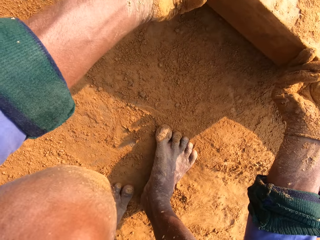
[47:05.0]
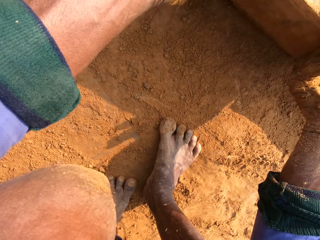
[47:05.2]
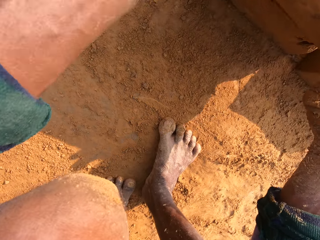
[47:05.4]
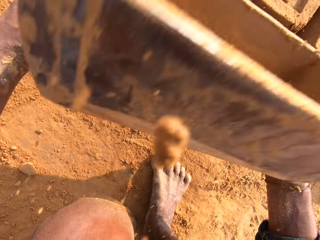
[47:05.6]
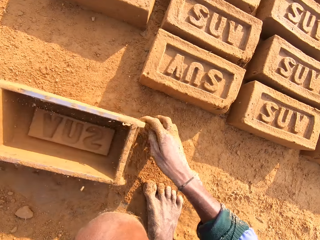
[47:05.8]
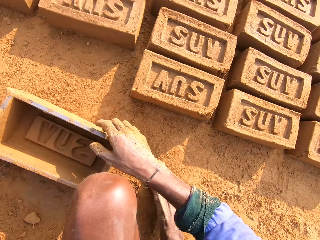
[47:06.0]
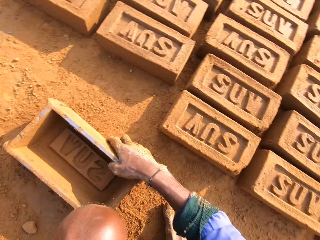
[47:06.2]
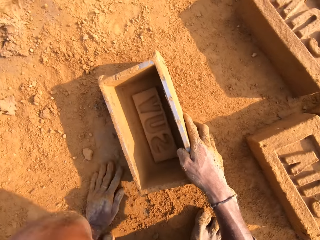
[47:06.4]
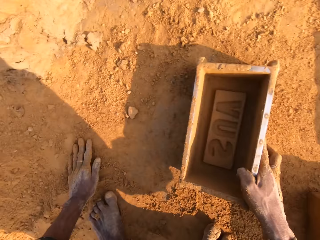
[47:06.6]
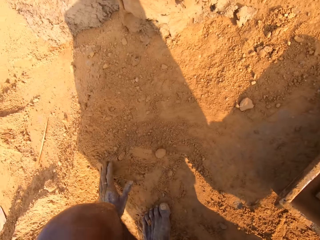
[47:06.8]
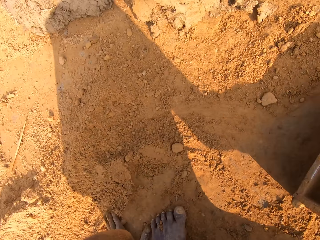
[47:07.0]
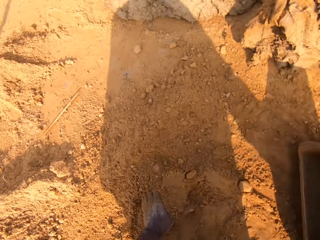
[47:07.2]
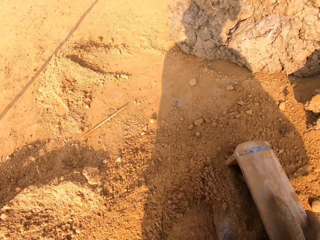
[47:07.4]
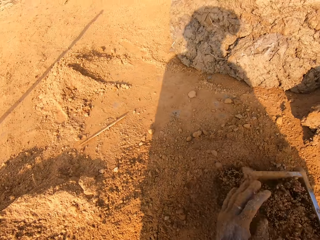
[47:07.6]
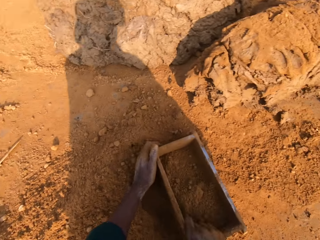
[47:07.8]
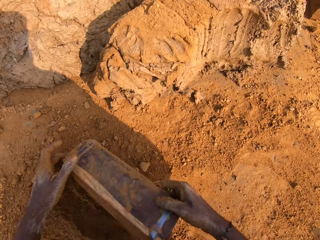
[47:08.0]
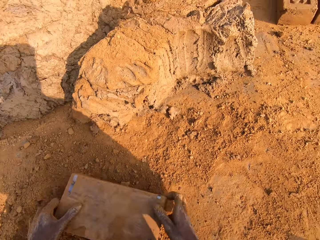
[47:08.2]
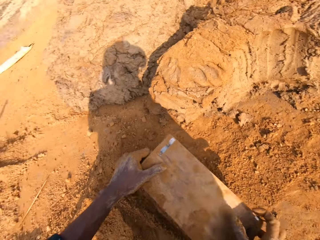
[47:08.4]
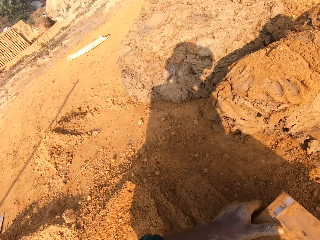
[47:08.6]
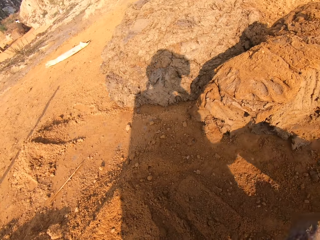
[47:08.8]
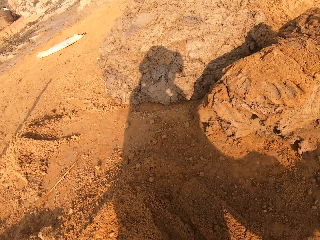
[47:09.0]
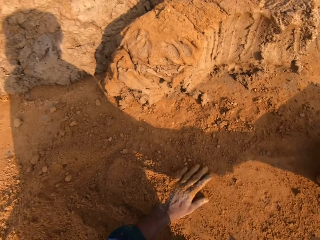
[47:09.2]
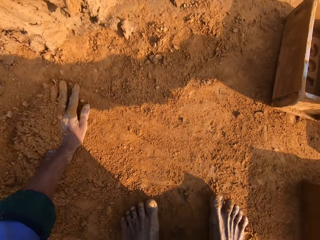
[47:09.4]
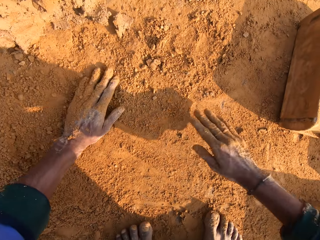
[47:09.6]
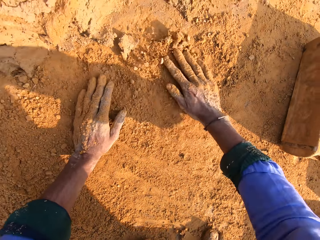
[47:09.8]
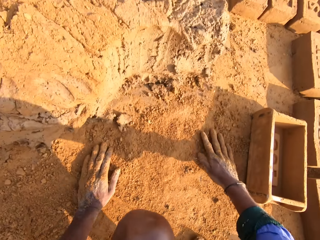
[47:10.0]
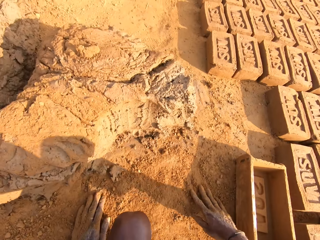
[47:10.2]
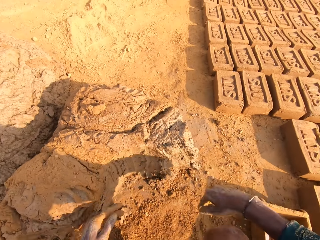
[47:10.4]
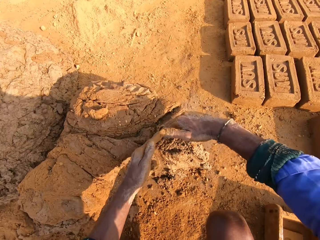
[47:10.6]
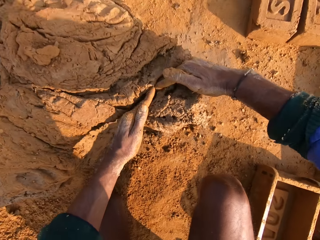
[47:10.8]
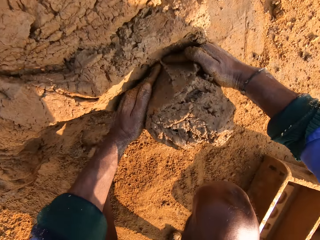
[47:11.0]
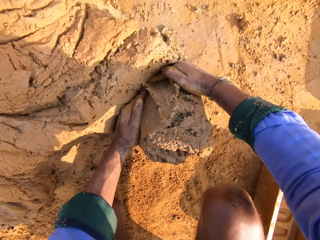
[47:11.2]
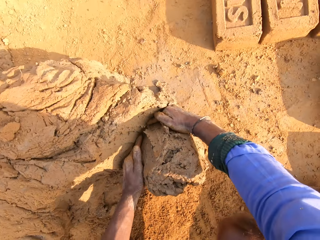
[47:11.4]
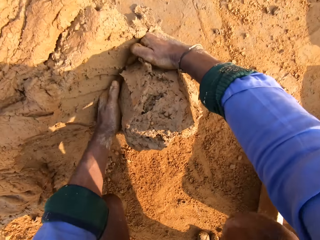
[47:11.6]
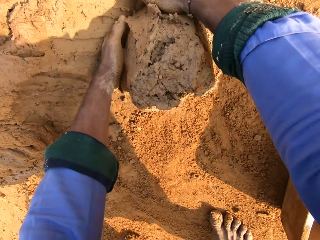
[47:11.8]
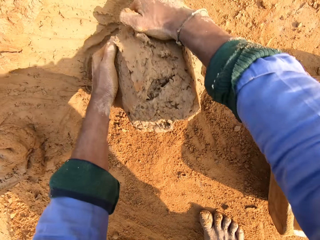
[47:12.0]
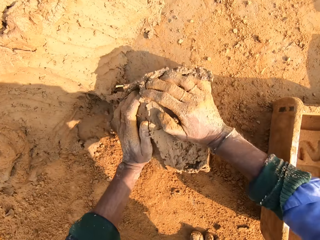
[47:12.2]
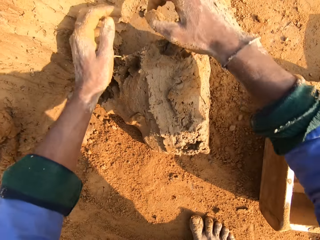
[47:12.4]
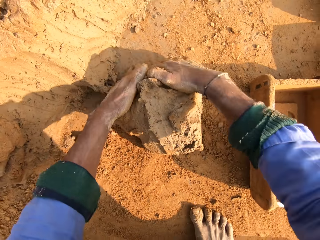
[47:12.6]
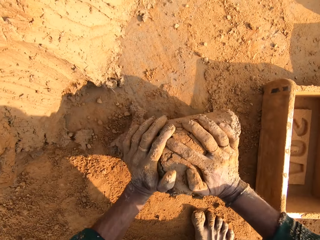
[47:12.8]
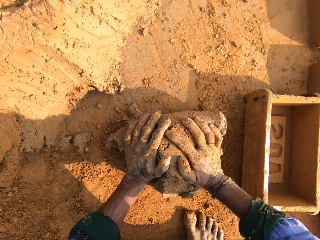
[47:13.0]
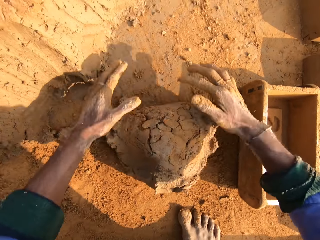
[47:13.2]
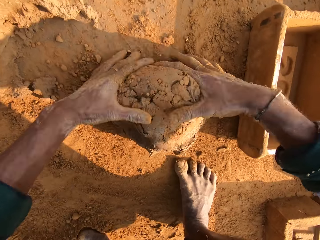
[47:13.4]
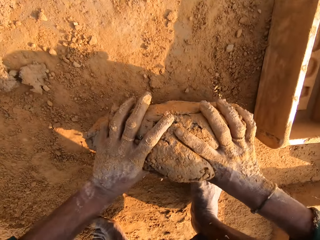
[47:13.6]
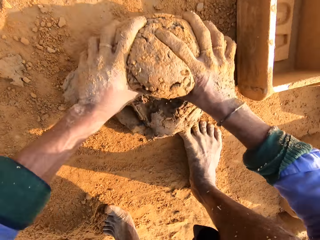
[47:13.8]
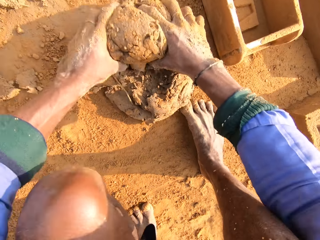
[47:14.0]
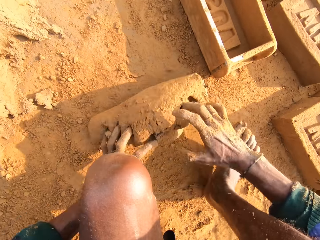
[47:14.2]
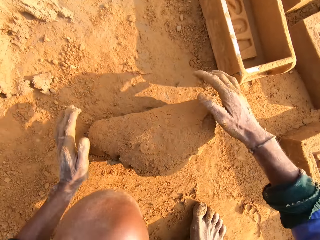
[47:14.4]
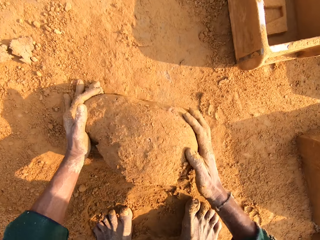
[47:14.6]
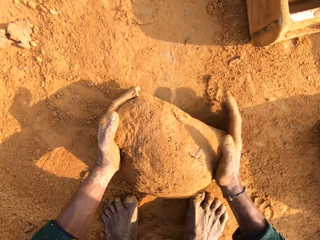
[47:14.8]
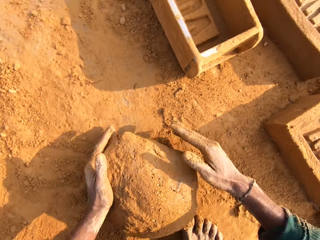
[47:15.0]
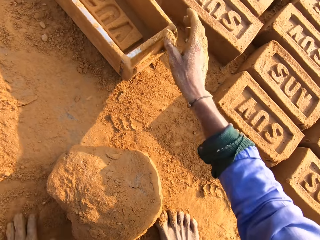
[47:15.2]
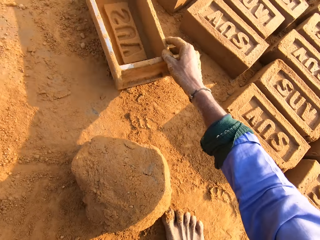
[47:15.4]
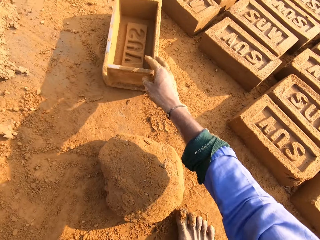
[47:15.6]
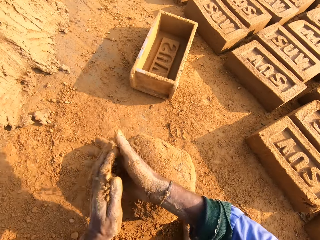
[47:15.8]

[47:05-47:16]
The camera wearer removes the mud brick. They put the brick mould on the ground. They put soil in the brick molder. They pour the soil down. They touch the soil. They cut a piece of mud. They mold the mud. They roll the mud.

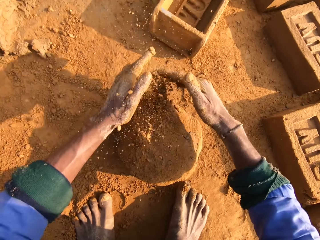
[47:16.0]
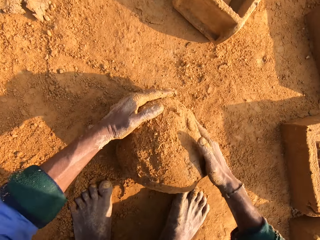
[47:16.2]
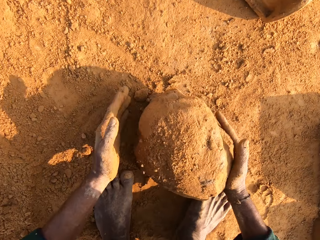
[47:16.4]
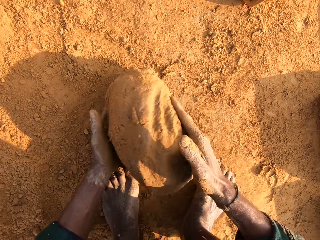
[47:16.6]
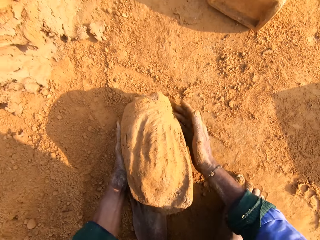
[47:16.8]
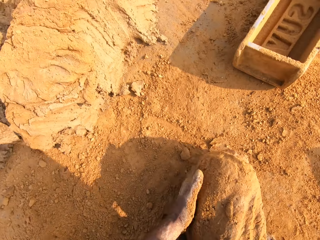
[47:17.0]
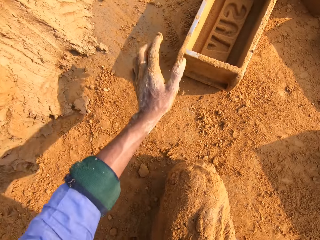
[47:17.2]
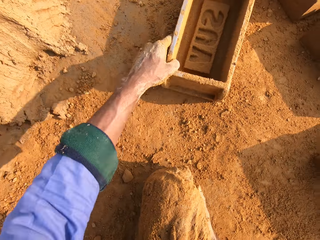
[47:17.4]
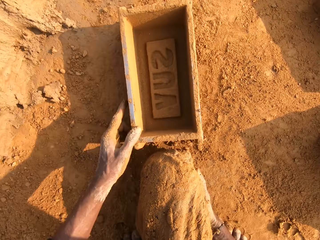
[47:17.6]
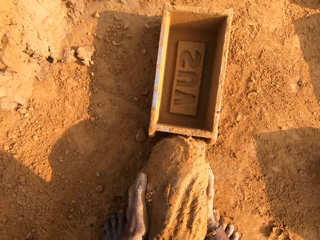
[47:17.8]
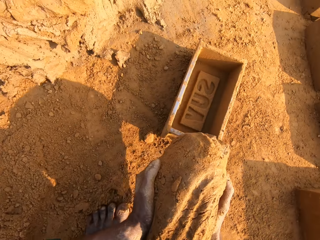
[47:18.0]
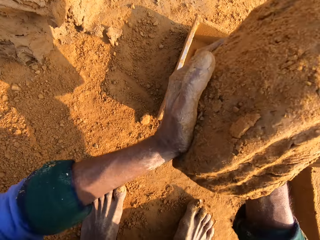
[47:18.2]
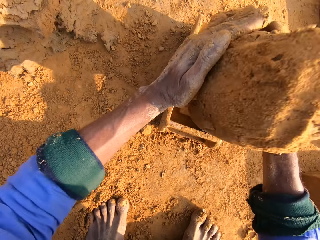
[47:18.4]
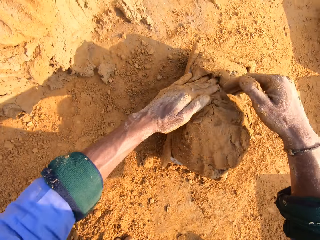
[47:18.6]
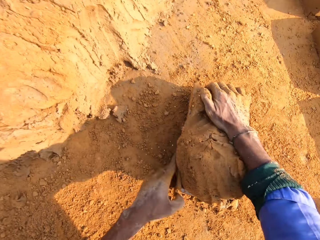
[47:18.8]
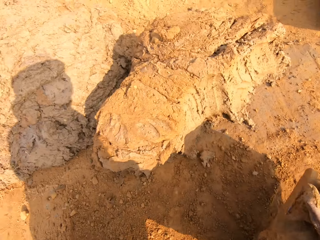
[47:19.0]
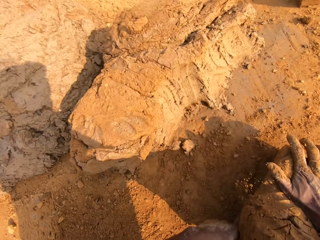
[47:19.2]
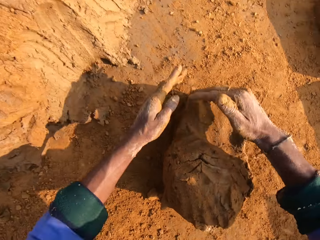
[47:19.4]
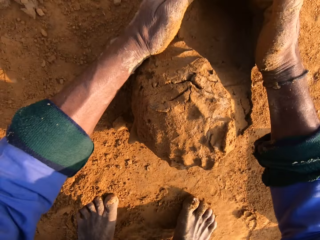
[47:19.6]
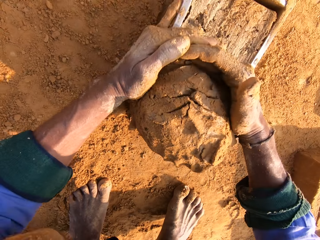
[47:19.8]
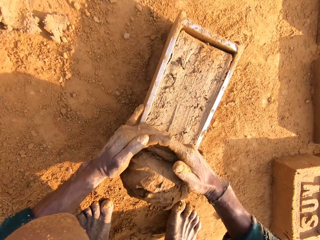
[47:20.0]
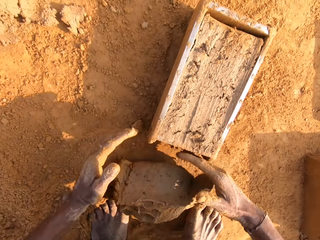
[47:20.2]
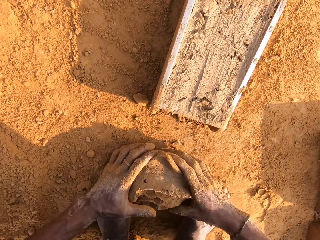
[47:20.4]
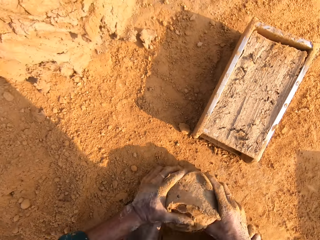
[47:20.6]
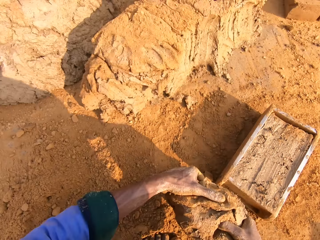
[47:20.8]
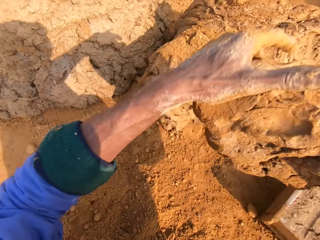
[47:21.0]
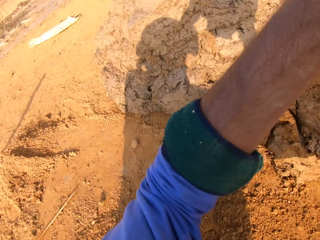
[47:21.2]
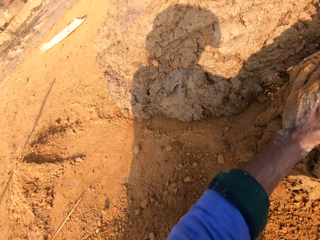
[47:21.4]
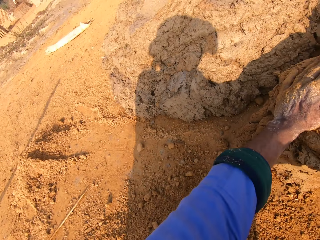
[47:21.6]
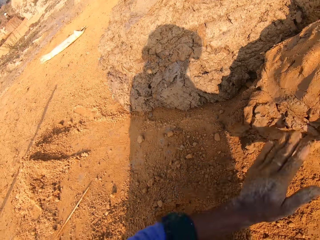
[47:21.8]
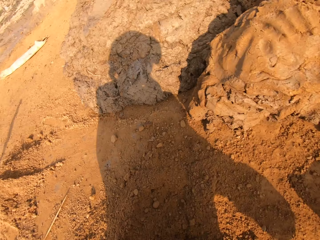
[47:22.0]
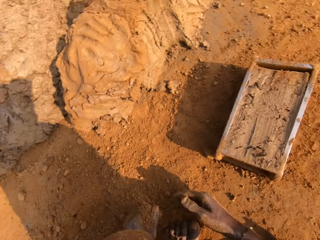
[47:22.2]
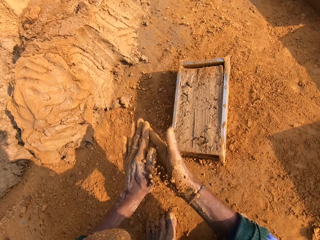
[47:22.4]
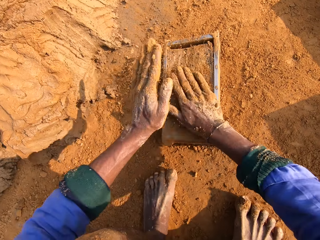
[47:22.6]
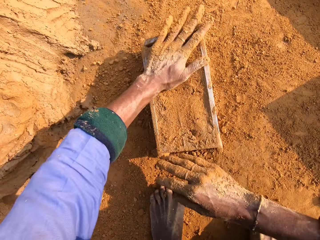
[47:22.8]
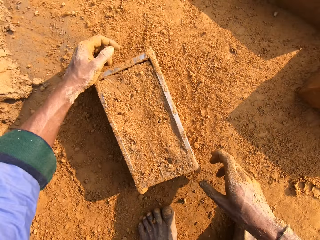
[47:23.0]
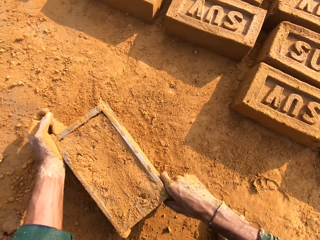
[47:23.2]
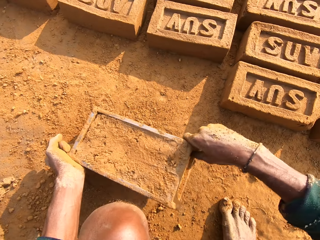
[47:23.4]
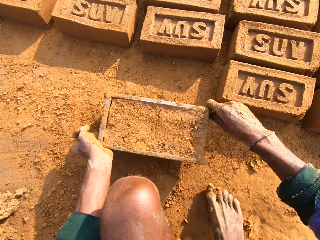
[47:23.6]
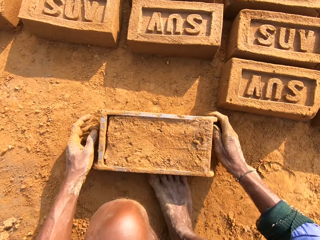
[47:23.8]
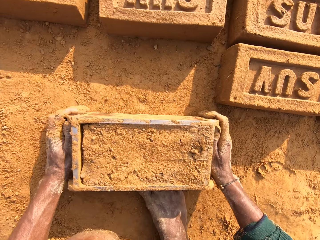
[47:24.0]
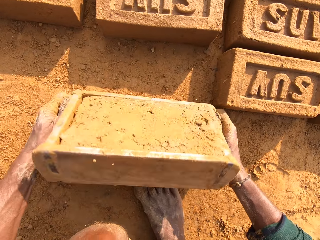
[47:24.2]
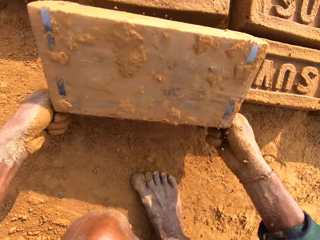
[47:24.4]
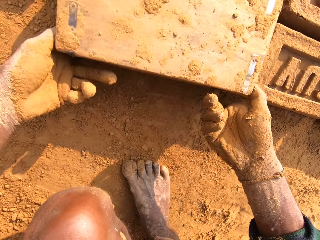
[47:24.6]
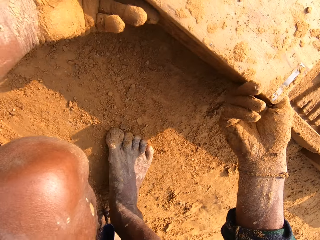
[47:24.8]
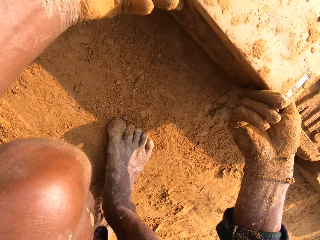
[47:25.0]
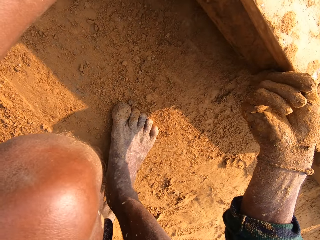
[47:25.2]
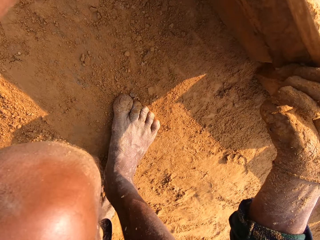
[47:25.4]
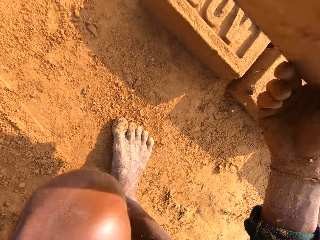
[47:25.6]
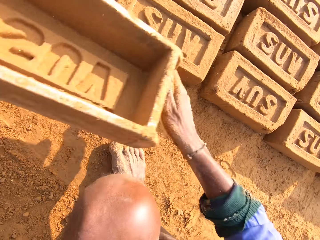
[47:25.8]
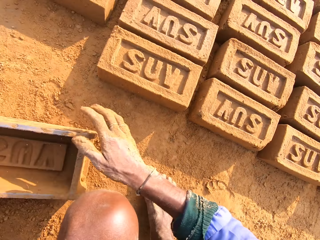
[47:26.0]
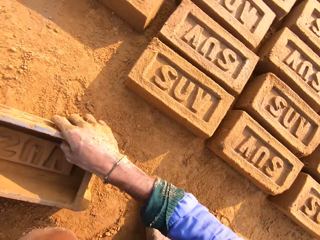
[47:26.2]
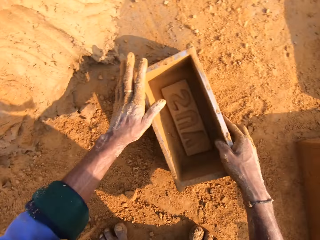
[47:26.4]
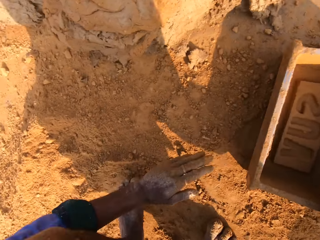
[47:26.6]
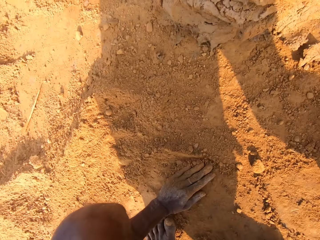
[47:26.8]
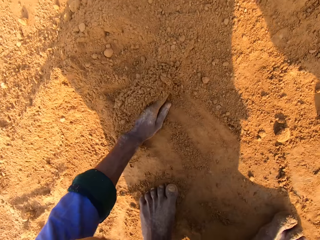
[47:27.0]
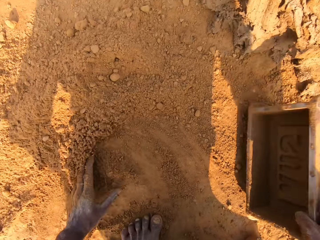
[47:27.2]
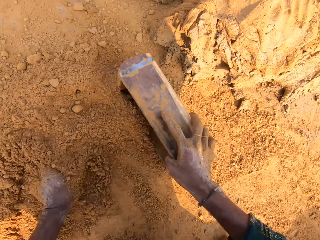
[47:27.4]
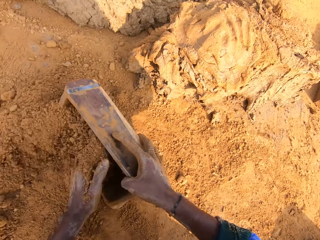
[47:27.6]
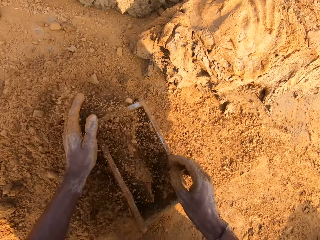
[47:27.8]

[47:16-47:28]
The camera wearer picks the mud. They pick the brick mould. They put the mud in the brick molder. They cut a piece of mud from the brick molder. They pick the mud. They place the mud on the other mud. They throw the mud. They pick the soil and put the soil to the mud. They pick the brick mould with mud. They put the brick mould on the ground. They place the brick on the ground. They remove the mud brick. They put the brick mould on the ground. They collect soil.
